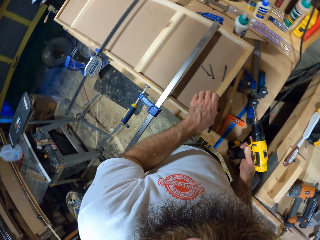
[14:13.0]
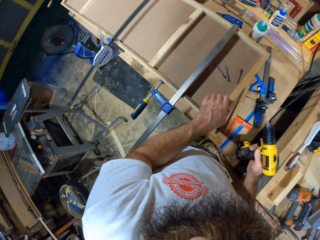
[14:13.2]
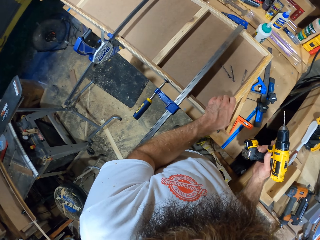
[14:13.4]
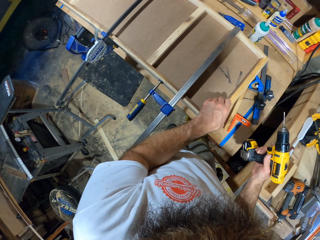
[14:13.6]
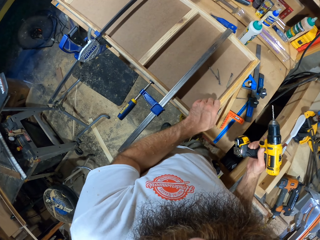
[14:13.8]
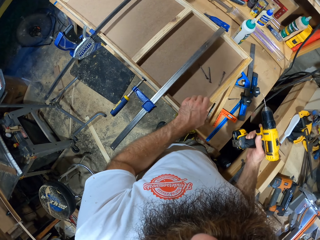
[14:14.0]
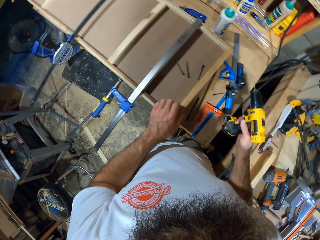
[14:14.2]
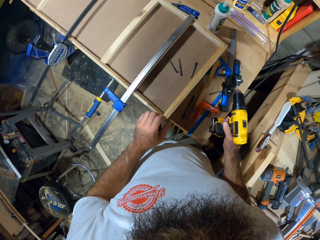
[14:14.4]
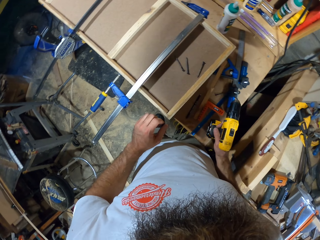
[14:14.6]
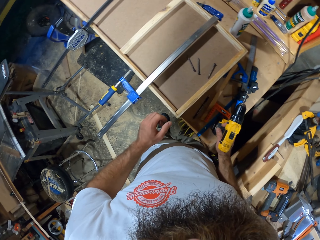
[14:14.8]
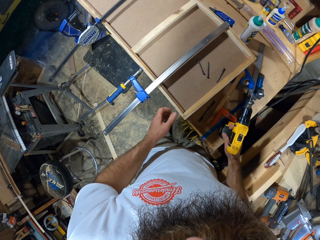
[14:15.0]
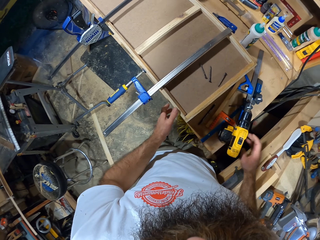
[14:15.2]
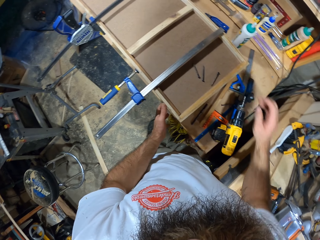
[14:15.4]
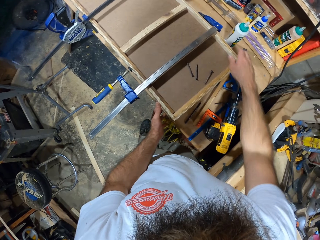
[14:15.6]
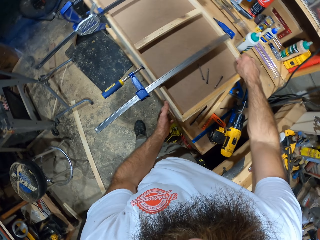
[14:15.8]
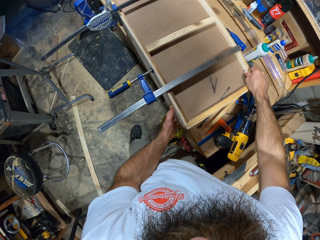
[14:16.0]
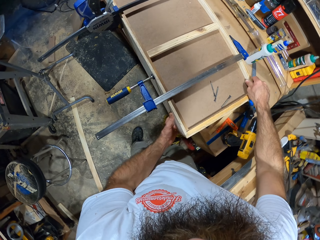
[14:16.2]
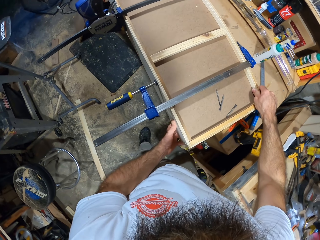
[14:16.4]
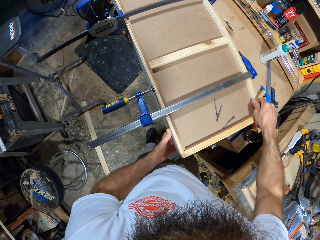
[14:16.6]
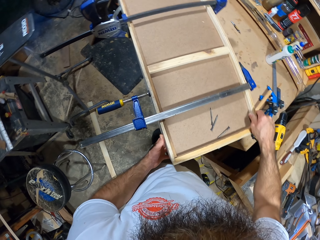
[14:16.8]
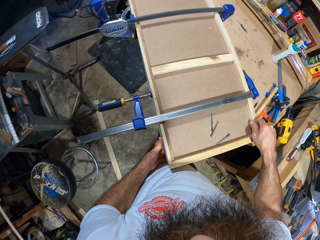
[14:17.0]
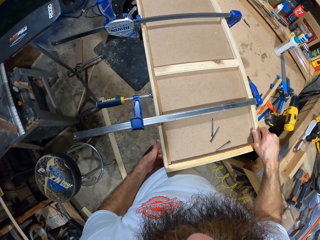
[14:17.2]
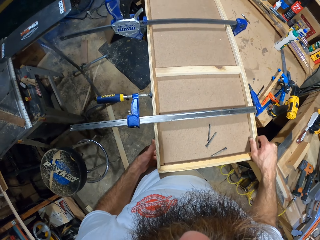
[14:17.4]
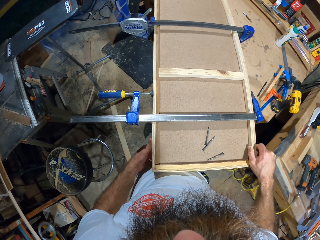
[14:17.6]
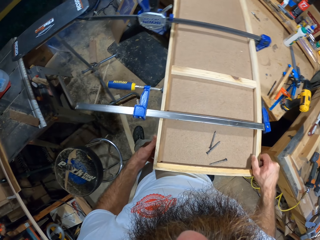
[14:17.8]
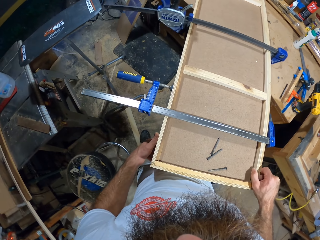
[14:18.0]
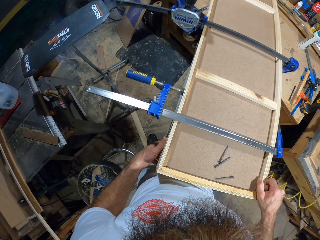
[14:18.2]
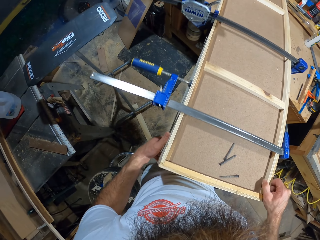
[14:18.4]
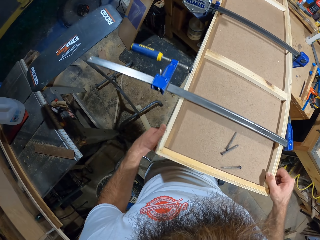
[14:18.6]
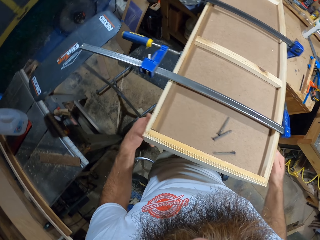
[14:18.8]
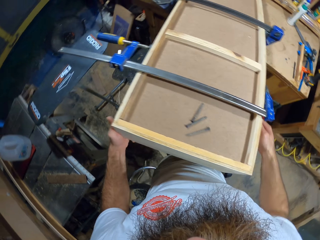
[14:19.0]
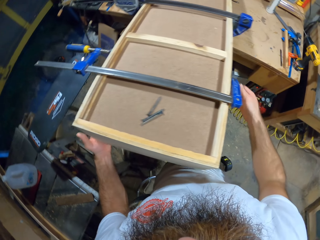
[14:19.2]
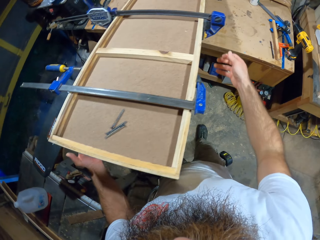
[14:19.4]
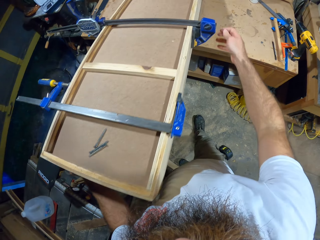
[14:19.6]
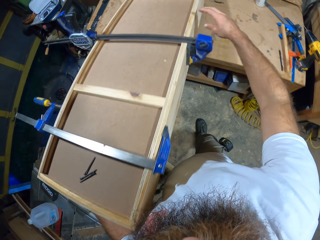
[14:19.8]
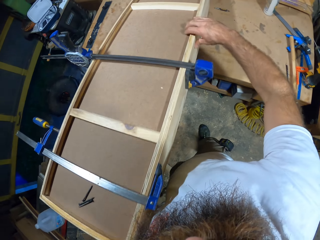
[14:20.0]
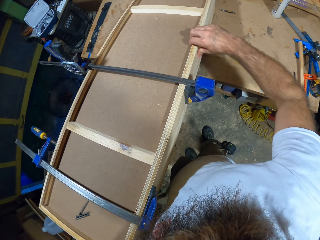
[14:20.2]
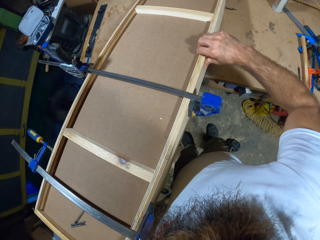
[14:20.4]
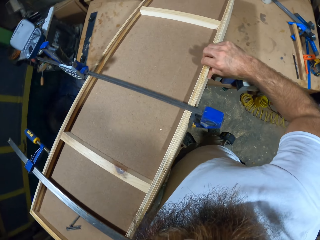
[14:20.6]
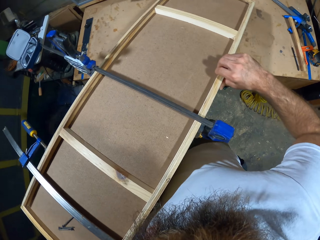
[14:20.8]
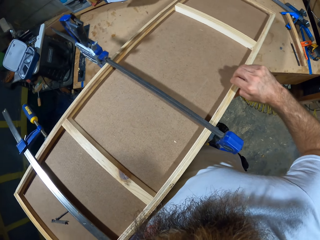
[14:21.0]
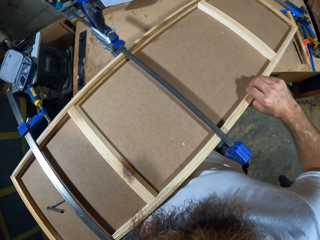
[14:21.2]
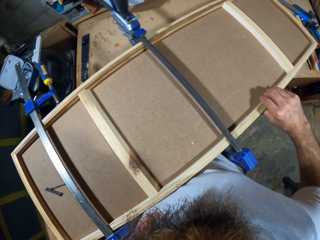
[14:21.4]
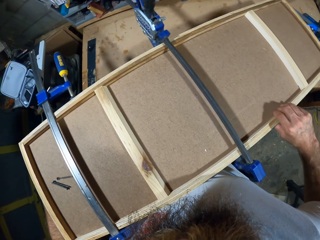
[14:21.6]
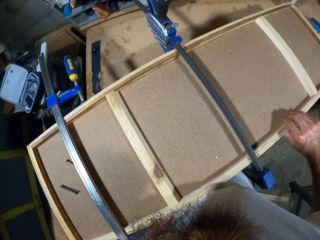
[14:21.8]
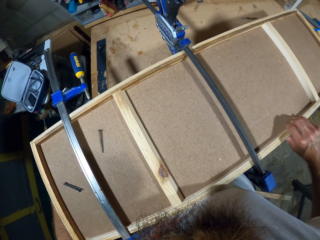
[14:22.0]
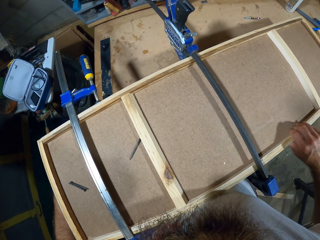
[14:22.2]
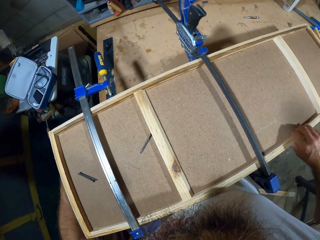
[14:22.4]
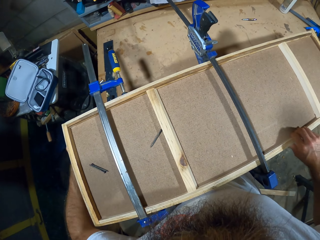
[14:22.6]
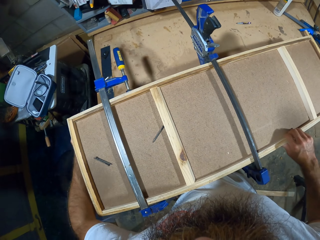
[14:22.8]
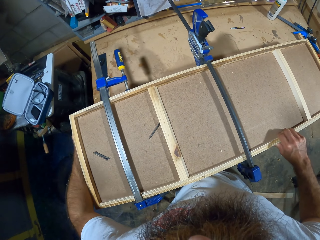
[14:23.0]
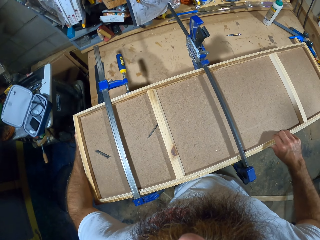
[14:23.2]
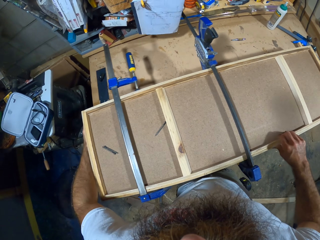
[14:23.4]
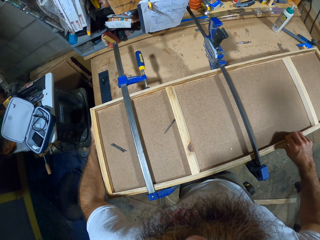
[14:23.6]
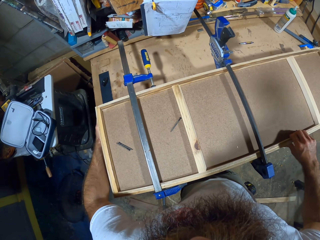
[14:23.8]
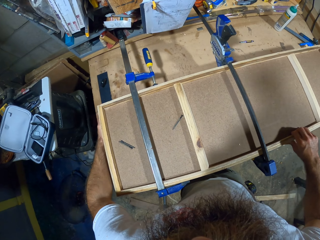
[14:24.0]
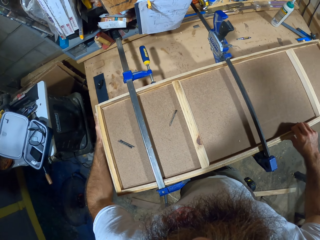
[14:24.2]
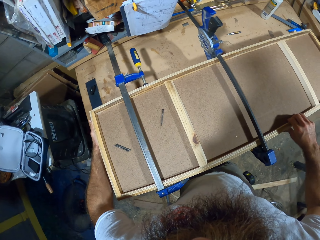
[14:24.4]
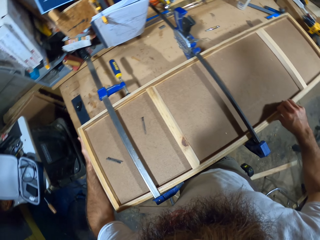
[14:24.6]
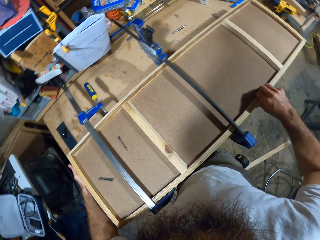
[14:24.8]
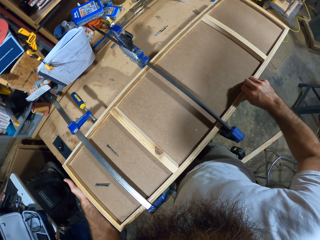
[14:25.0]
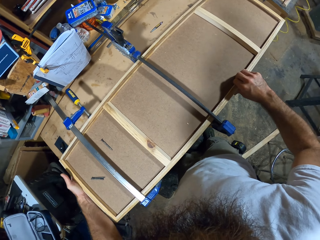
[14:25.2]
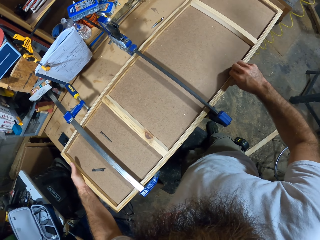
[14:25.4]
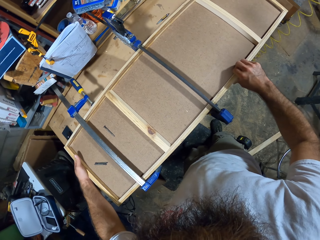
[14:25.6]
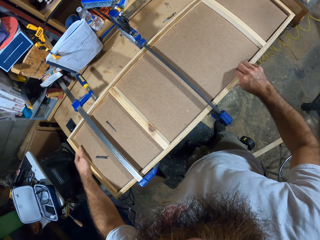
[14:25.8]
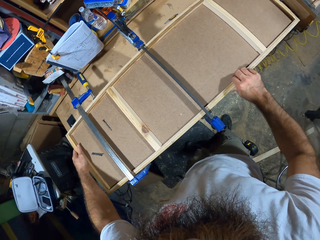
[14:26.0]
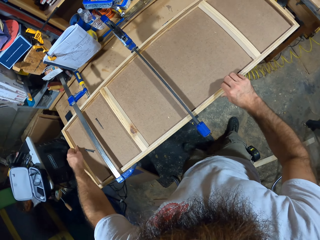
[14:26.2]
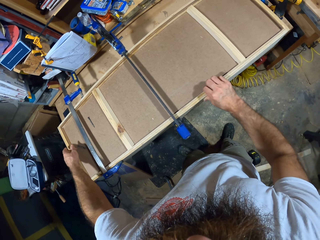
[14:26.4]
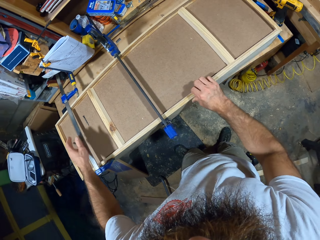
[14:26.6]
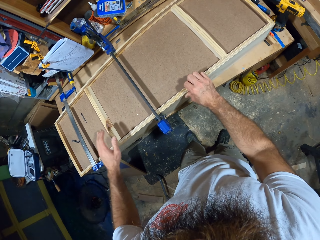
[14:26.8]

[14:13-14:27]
The camera wearer drops nails down. He adjusts the wooden board on the workbench with his left hand. He drops the drilling machine in his right hand on the workbench. He repositions the wooden board or structure on the workbench with both hands. He puts the structure down.

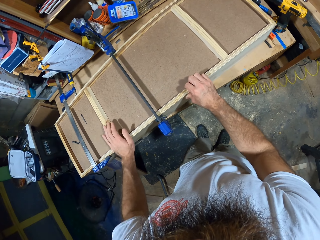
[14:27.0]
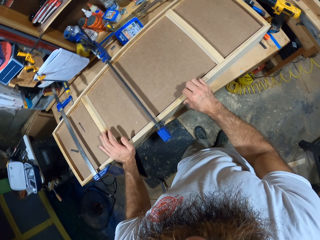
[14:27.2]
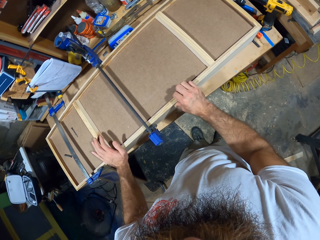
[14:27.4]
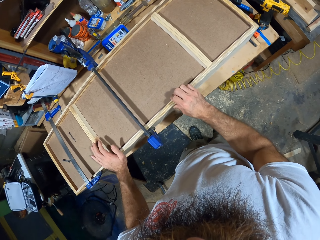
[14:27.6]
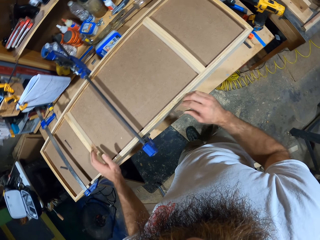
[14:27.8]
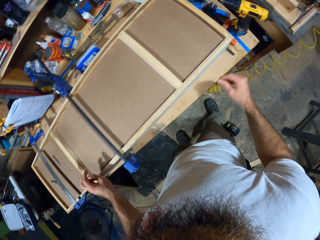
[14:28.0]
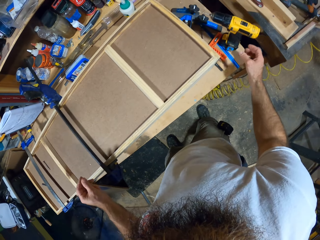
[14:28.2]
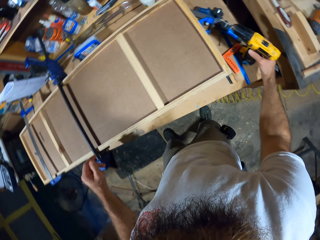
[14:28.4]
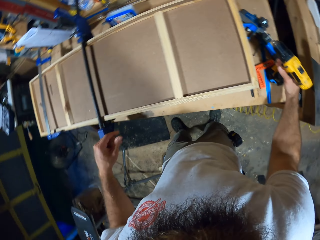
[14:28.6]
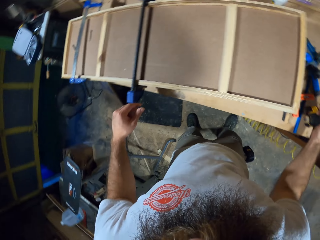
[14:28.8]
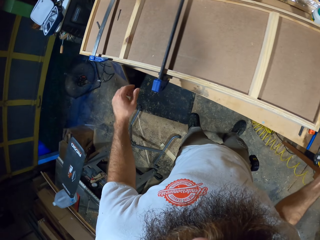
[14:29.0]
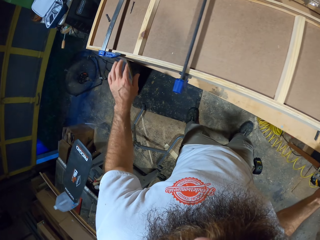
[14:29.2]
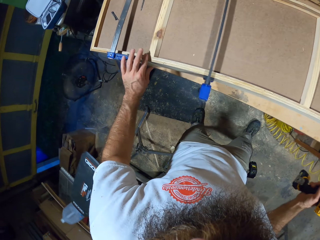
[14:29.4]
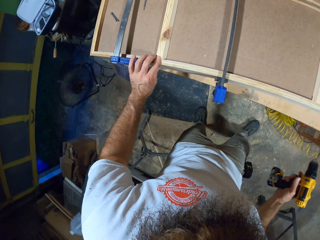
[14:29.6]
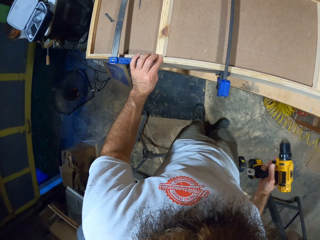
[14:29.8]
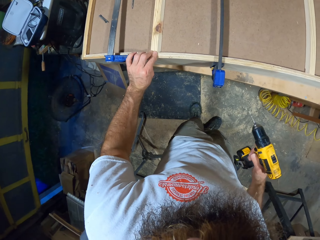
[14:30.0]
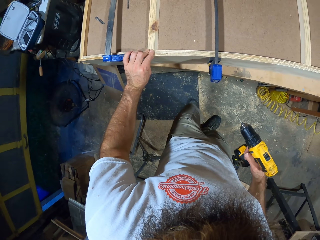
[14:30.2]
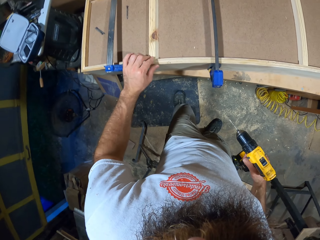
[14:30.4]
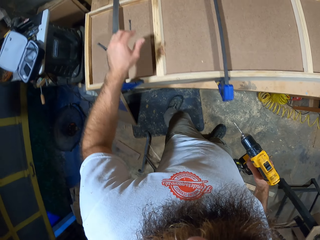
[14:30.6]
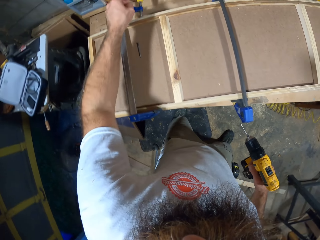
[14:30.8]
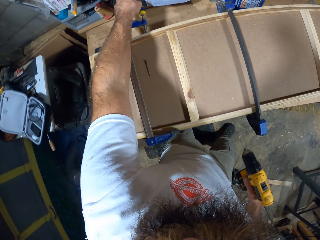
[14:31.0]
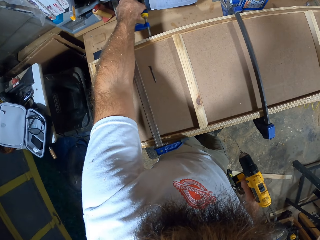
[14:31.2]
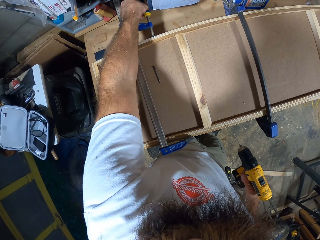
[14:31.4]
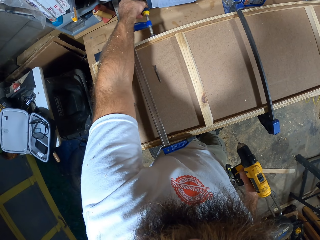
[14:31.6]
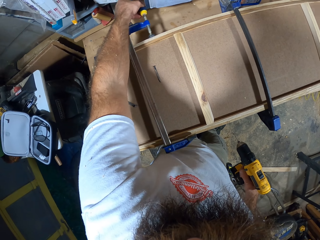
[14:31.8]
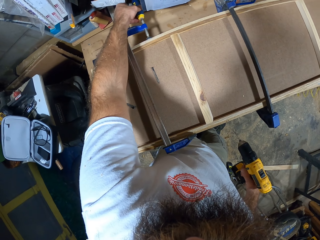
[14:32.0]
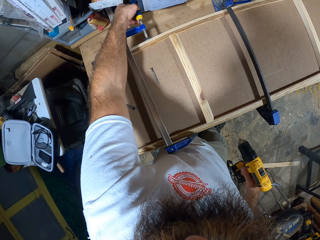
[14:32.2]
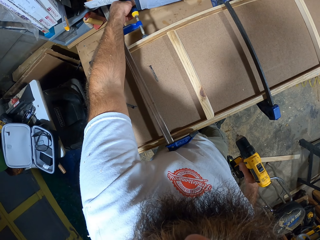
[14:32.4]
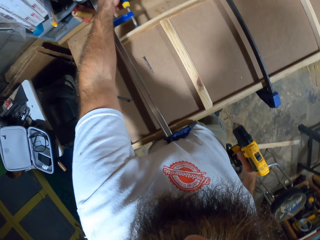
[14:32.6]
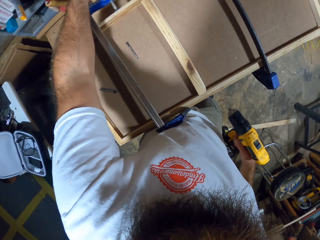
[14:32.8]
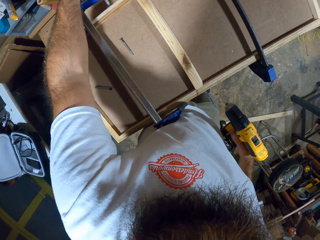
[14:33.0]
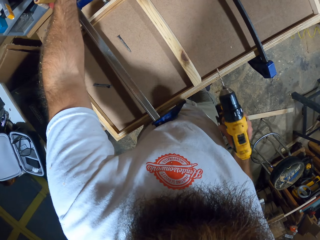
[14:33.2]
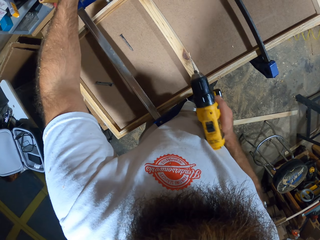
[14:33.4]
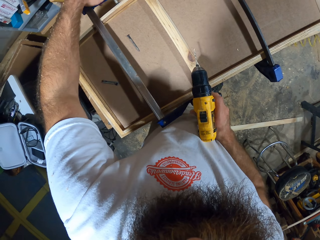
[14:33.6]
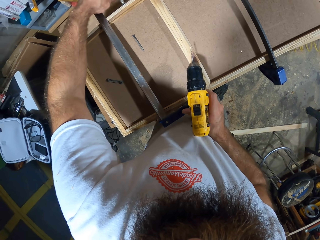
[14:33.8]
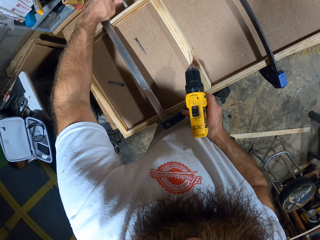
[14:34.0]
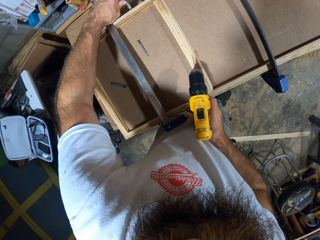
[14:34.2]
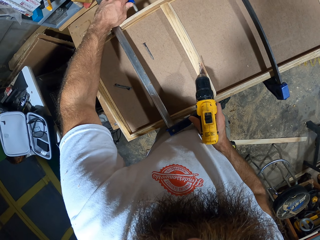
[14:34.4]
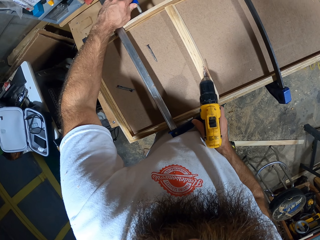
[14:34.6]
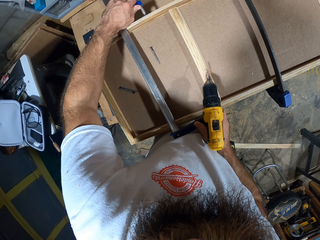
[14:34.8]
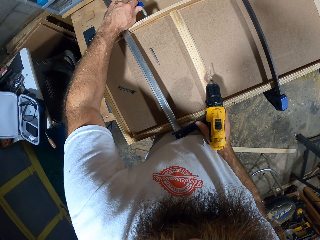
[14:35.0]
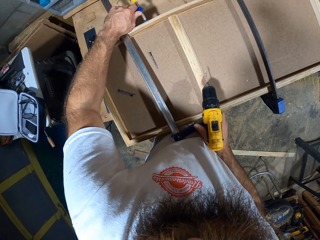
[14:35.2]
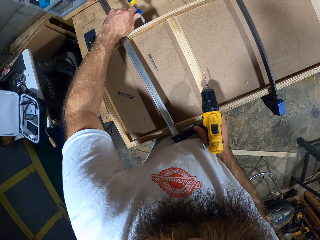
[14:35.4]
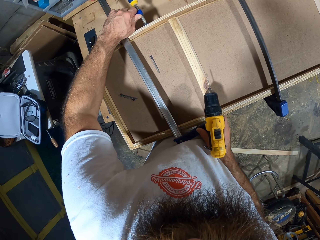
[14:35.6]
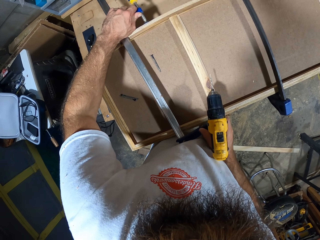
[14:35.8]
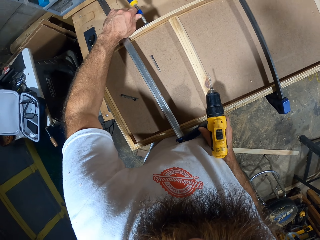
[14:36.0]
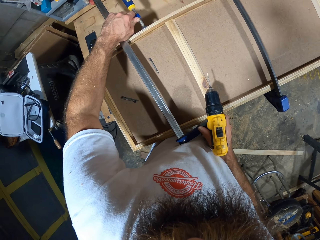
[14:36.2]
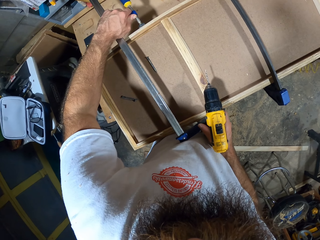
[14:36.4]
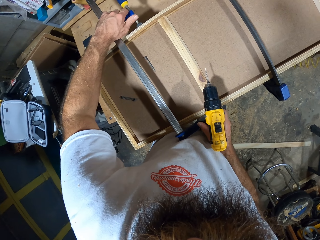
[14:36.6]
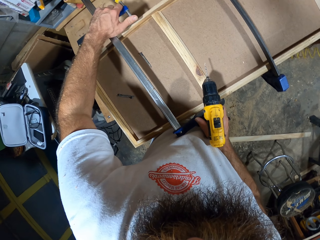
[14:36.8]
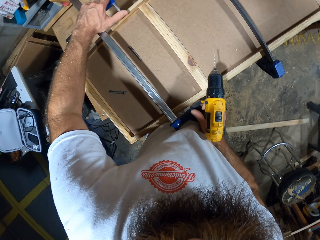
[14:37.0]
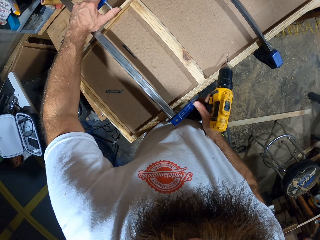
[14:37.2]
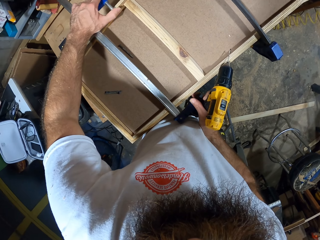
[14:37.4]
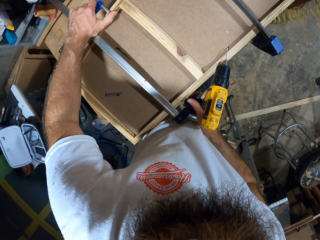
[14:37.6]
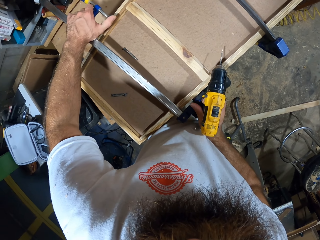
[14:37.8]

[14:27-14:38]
The camera wearer picks the drilling machine from the work bench with his right hand. He holds the wooden board on the work bench with his left hand. He adjusts an F clamp on the wooden board with his left hand. He adjusts the F clamp on the wooden board with both hands.
